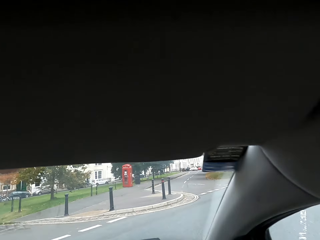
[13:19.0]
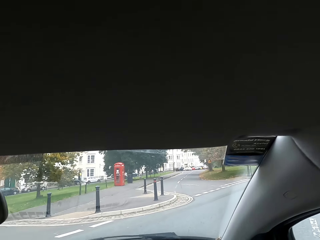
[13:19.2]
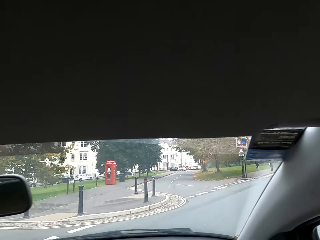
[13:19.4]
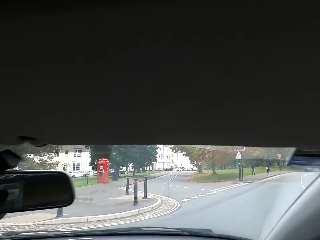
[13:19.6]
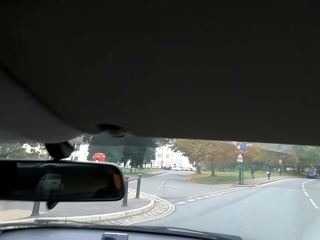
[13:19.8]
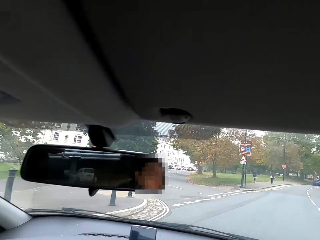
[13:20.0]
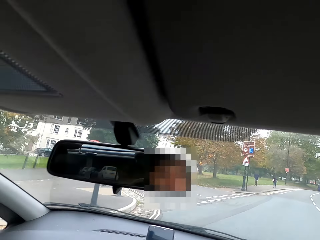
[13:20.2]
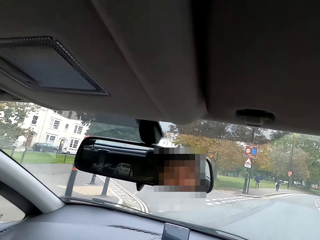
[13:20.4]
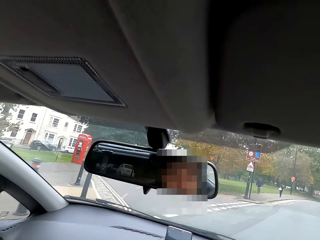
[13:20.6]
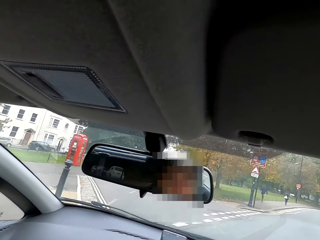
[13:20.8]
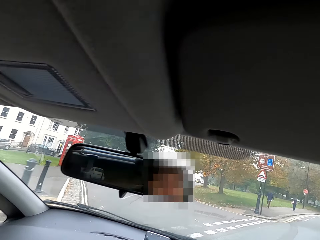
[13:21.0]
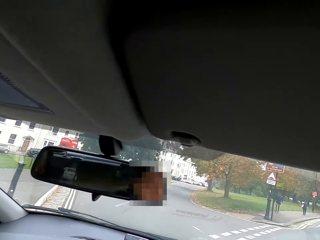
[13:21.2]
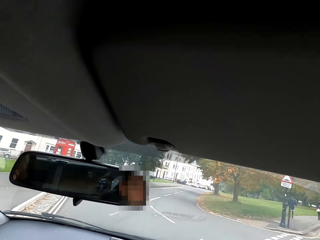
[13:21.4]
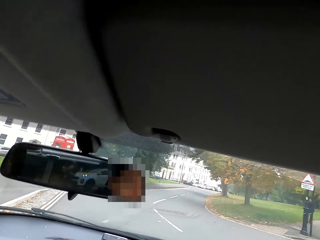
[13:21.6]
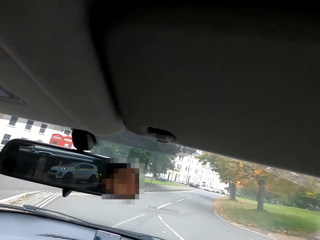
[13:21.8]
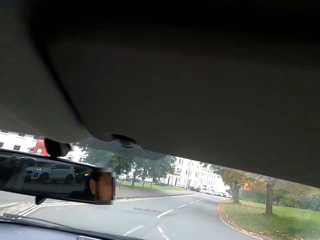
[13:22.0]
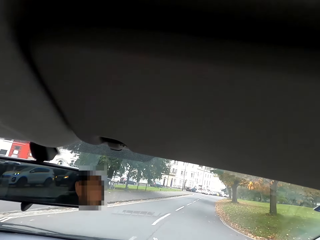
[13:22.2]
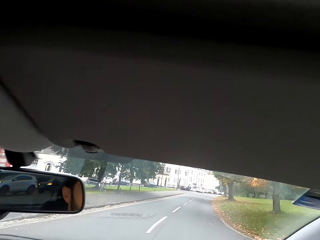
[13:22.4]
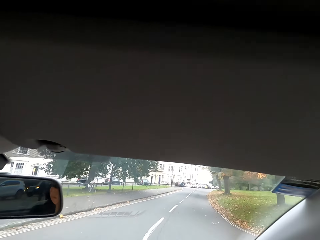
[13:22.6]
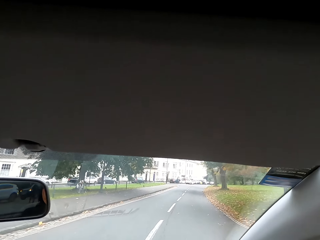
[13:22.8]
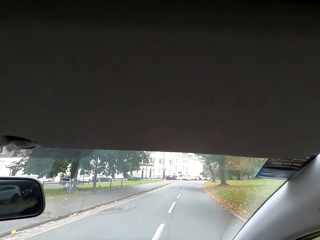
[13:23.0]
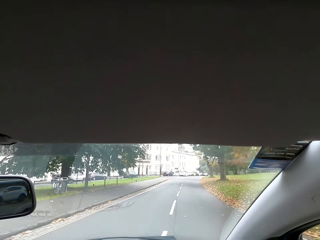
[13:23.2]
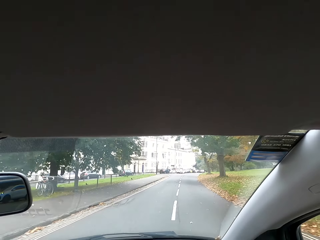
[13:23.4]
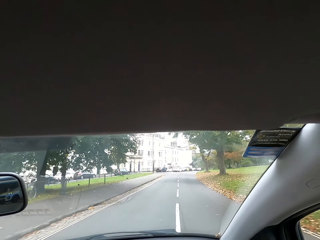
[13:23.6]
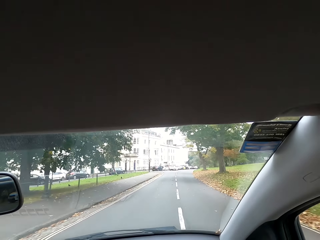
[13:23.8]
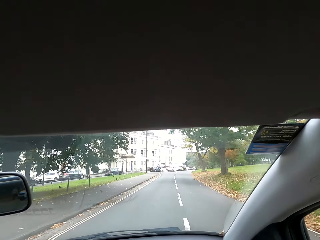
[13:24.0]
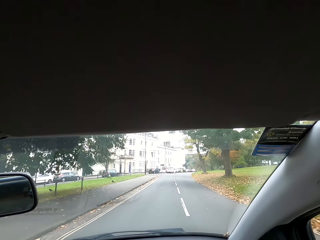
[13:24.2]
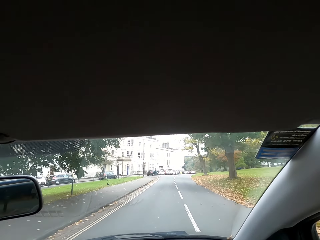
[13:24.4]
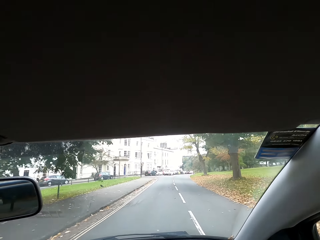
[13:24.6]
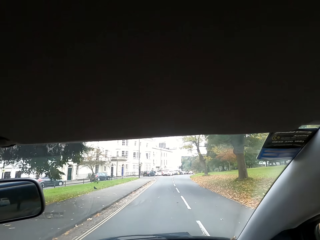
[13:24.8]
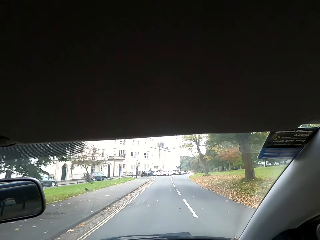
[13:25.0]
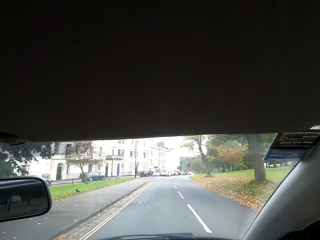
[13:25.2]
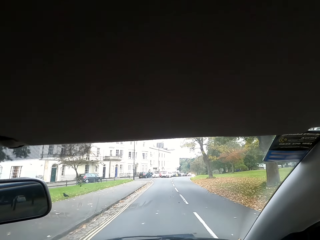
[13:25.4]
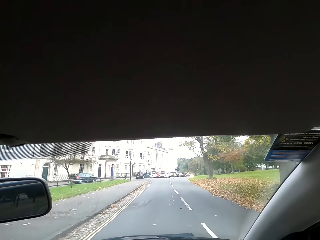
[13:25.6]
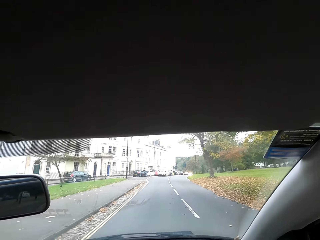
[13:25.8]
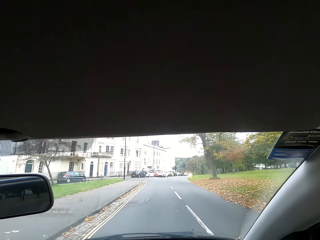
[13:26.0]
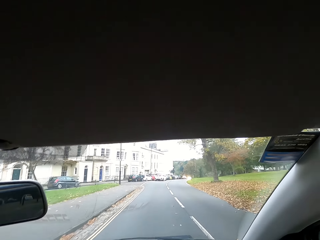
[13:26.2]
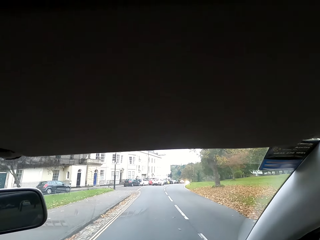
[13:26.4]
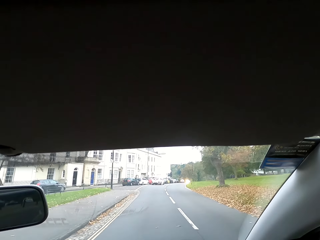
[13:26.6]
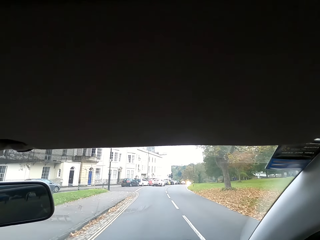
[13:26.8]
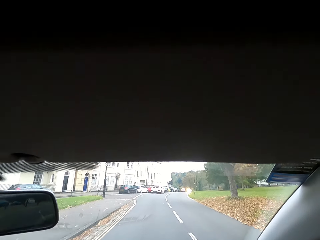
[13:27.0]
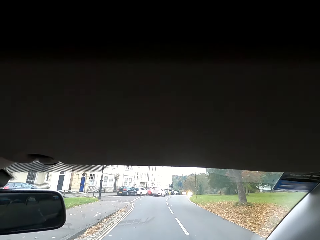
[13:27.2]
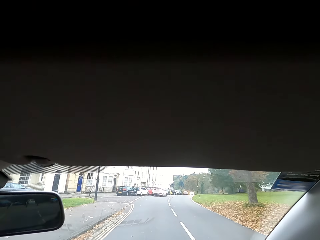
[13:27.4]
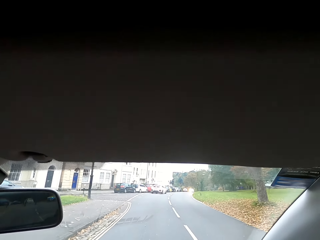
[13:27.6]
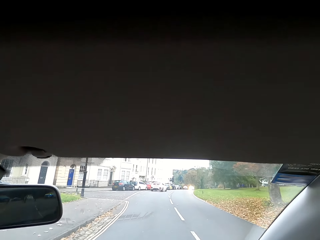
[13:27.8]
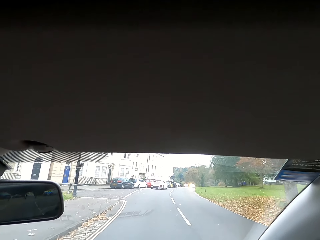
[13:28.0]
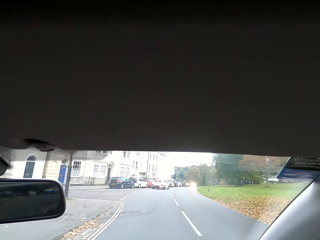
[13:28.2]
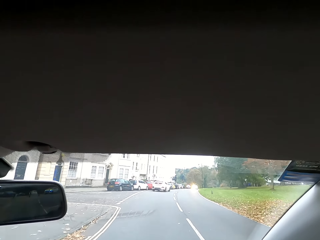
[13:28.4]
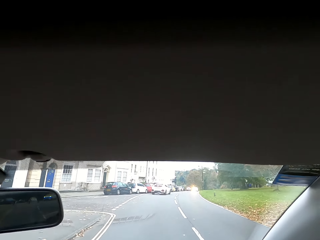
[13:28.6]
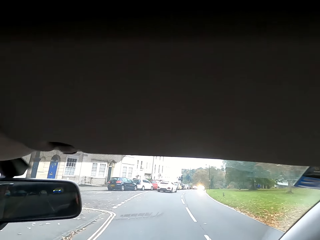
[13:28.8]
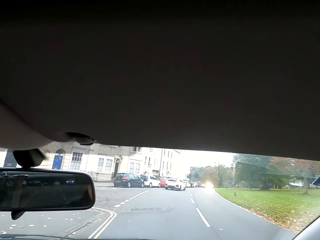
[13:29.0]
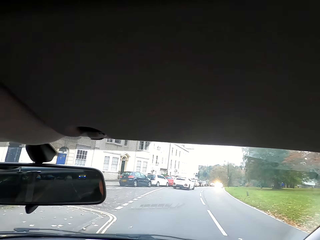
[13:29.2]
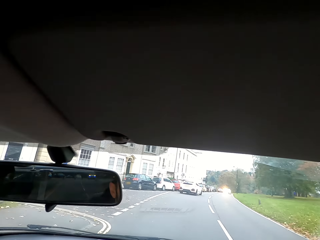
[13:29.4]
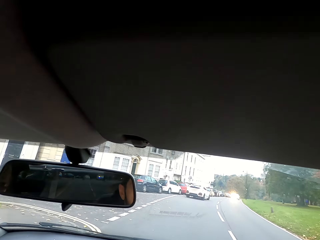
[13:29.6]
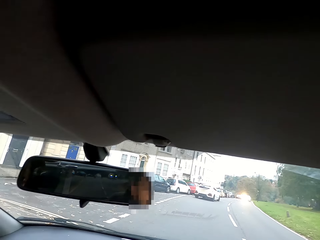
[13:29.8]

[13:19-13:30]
The camera wearer drives the car.

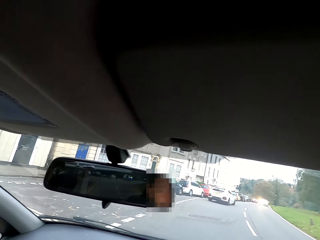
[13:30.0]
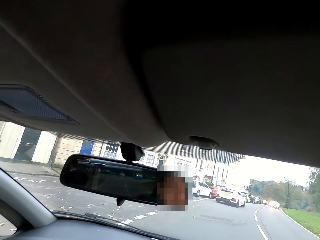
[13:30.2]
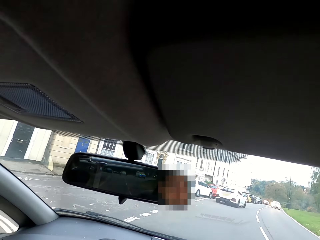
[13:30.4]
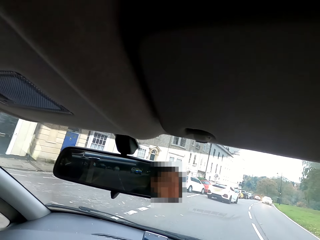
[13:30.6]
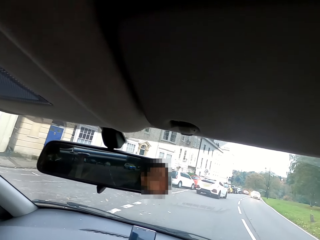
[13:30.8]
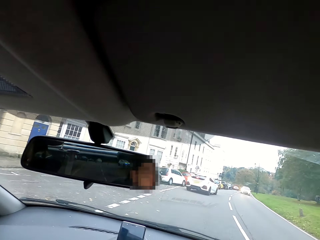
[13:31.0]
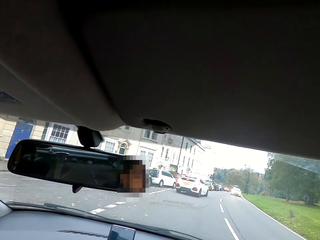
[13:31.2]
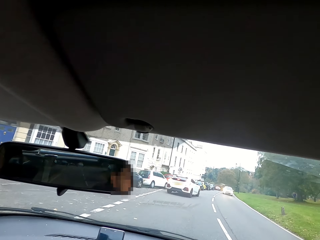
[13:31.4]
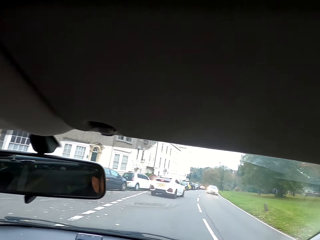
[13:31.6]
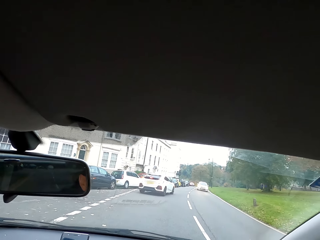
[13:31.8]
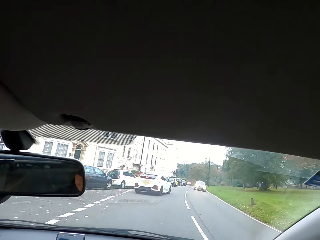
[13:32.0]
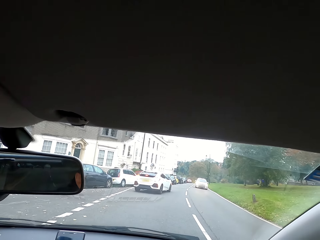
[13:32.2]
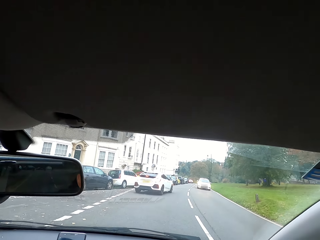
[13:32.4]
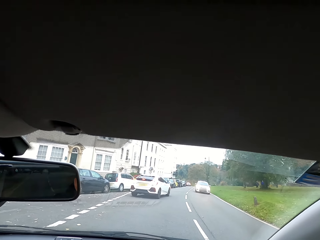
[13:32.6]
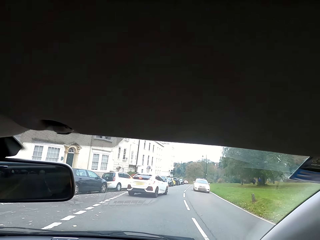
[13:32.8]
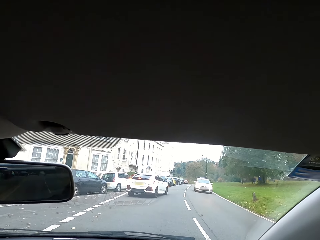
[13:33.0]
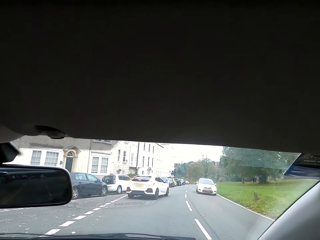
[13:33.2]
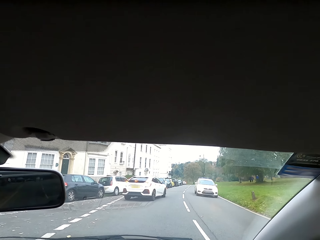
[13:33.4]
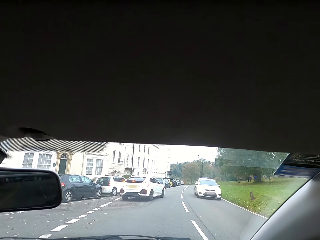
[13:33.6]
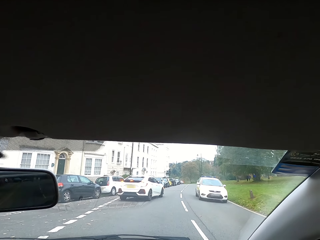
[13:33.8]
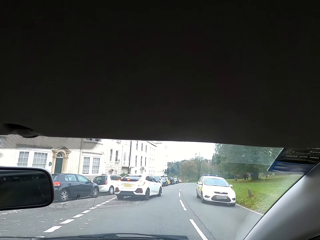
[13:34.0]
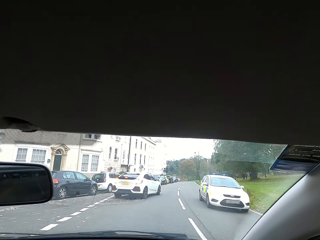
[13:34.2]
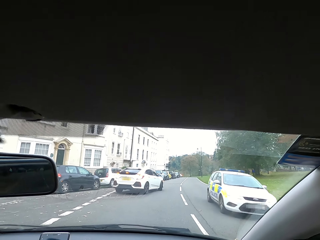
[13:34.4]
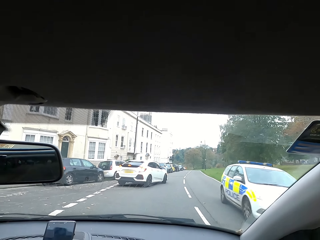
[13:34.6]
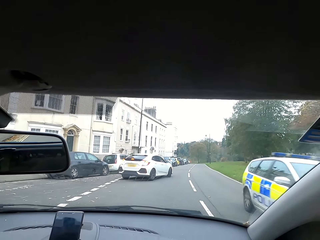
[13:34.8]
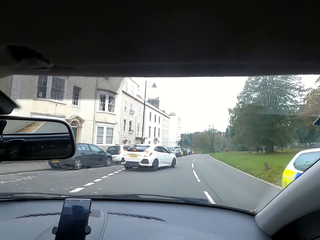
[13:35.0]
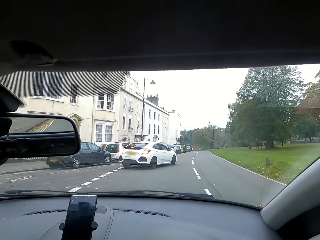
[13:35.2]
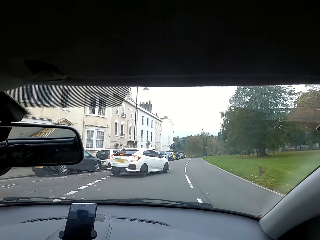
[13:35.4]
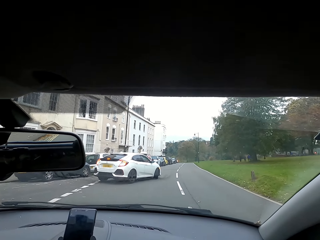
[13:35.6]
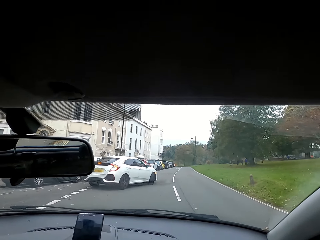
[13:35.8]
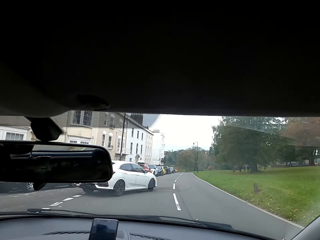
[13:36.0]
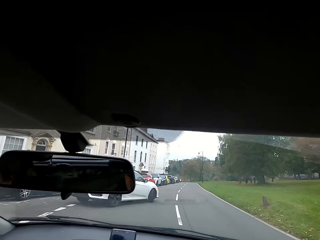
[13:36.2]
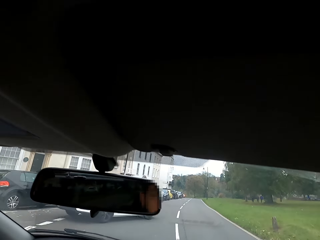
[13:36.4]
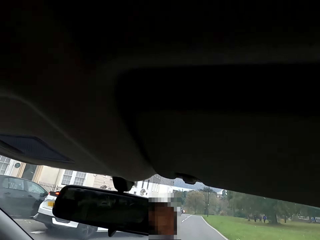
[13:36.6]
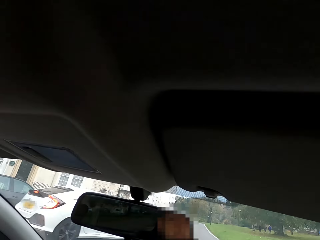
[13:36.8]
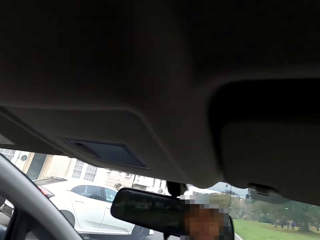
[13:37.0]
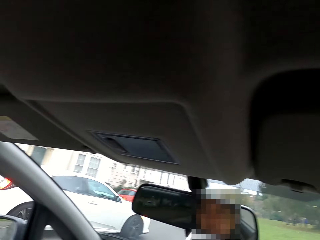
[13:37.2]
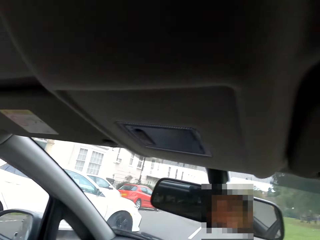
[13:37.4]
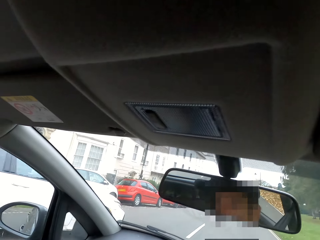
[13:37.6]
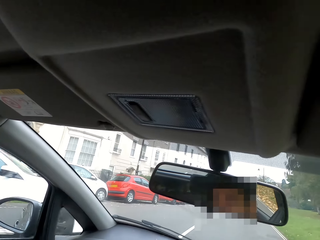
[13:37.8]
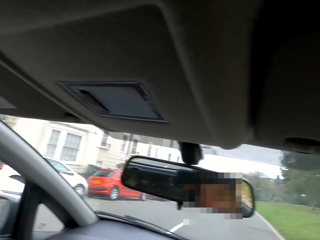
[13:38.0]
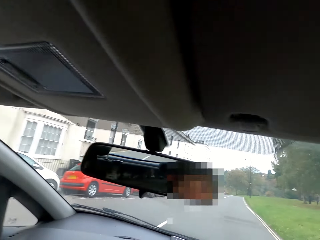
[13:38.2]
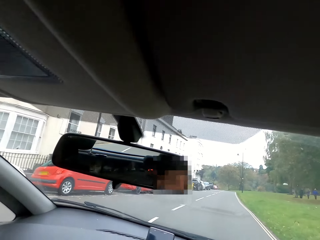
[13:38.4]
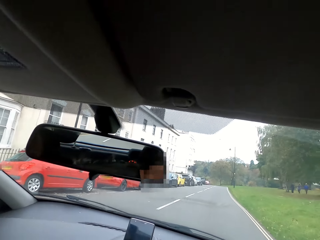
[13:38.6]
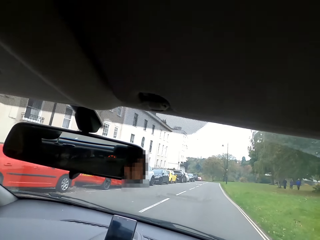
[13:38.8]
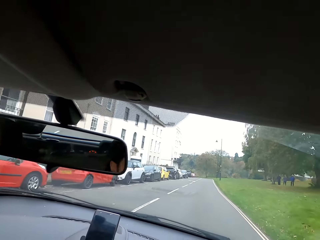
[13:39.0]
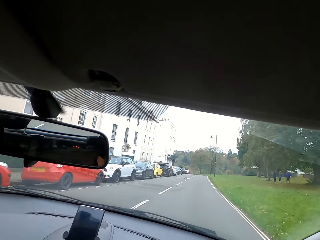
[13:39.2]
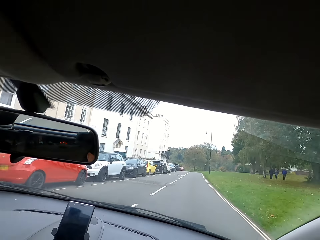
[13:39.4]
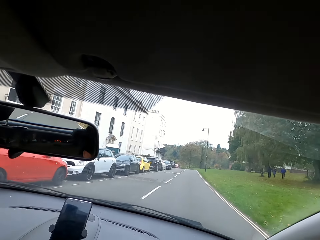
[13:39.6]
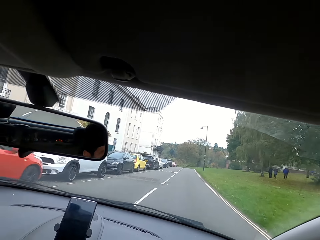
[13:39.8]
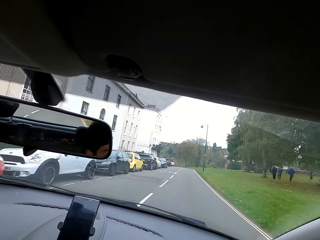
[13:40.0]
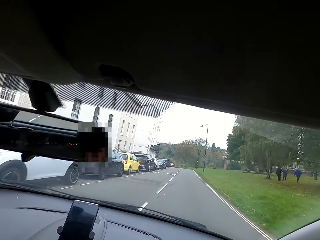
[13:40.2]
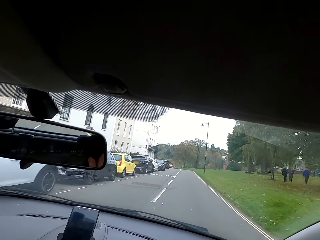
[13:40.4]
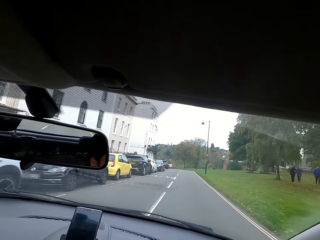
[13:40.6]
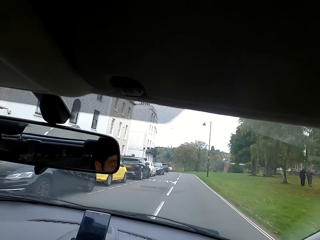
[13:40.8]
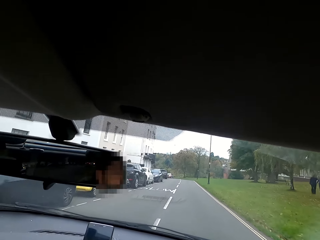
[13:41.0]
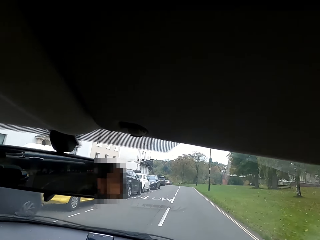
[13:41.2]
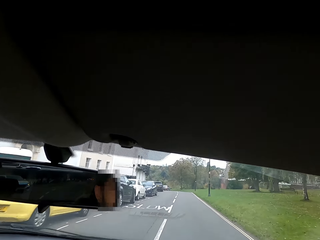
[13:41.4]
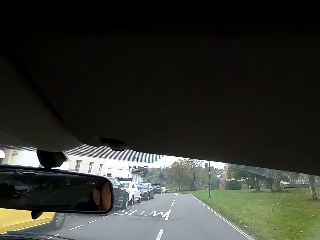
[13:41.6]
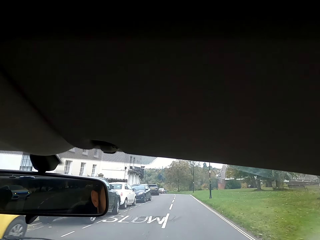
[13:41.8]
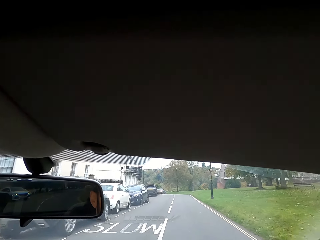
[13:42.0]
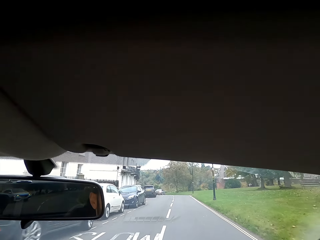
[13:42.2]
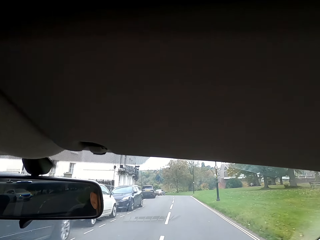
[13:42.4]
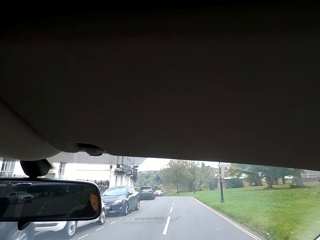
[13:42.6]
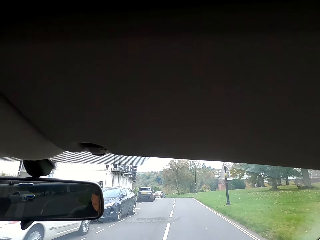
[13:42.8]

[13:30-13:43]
The camera wearer stops on the jam. They overlap on the road.
